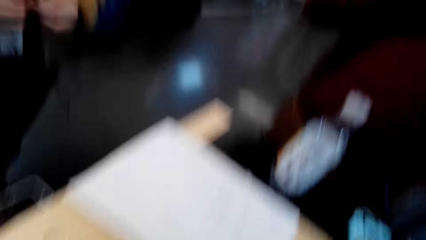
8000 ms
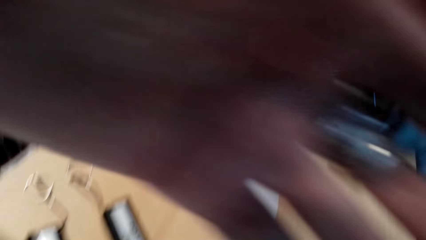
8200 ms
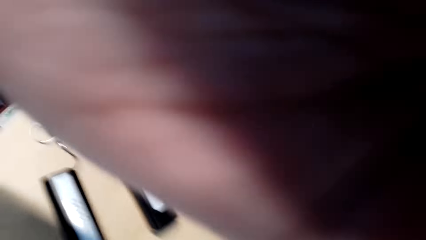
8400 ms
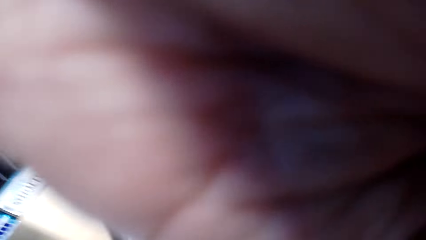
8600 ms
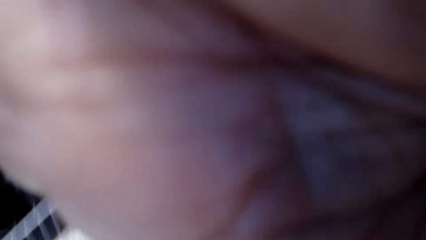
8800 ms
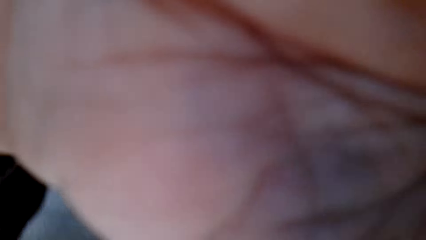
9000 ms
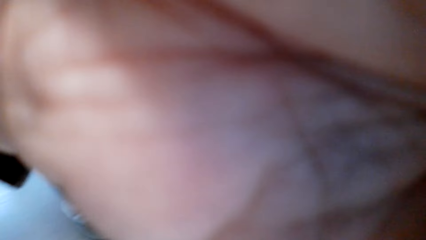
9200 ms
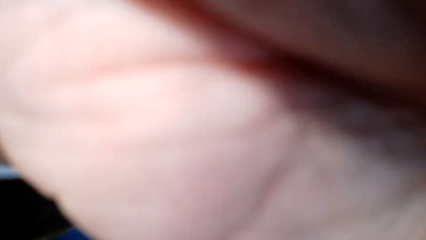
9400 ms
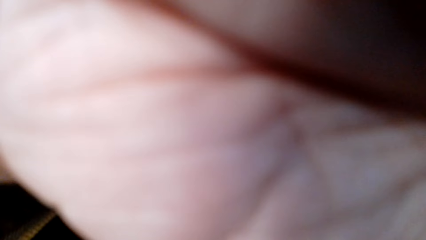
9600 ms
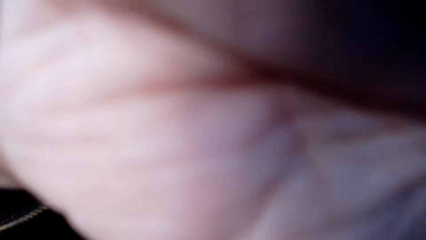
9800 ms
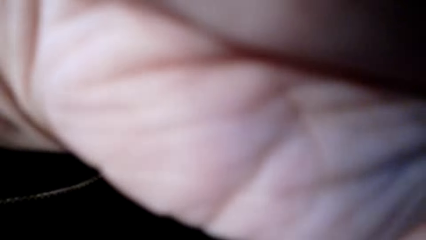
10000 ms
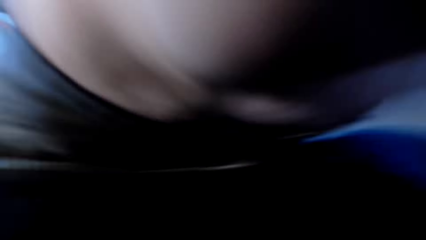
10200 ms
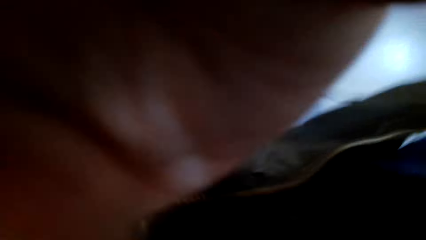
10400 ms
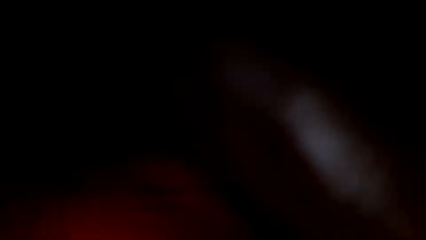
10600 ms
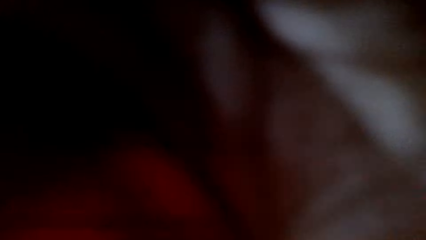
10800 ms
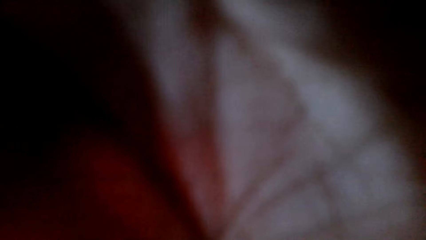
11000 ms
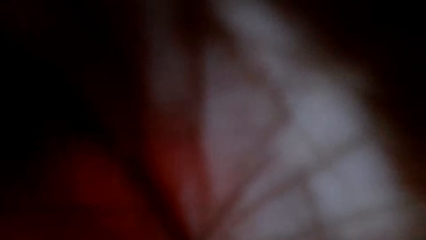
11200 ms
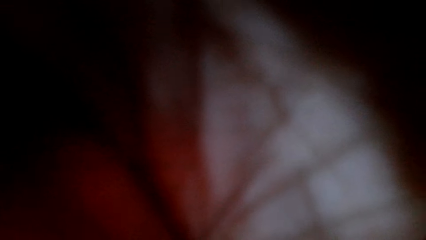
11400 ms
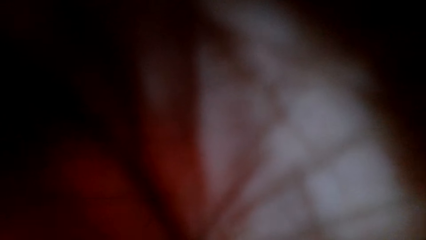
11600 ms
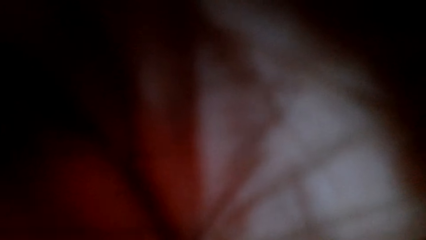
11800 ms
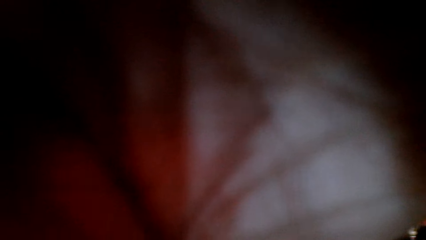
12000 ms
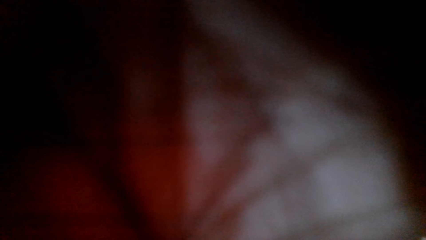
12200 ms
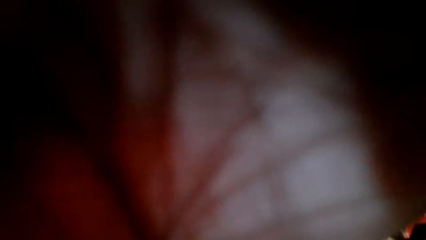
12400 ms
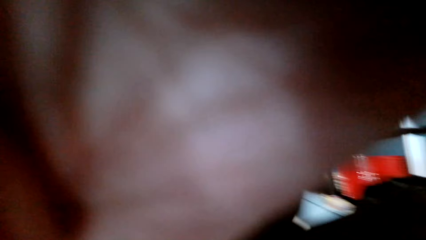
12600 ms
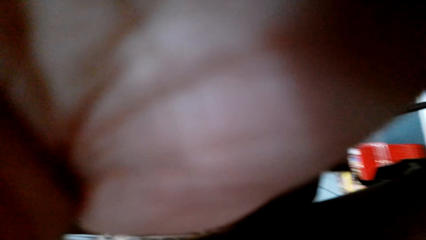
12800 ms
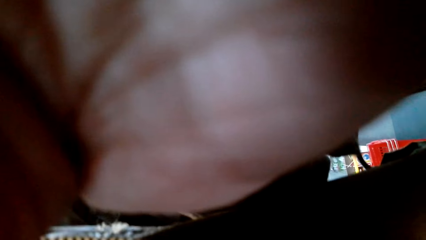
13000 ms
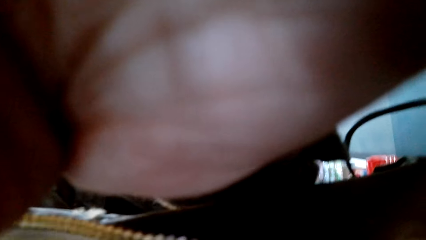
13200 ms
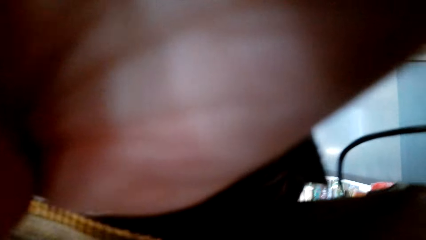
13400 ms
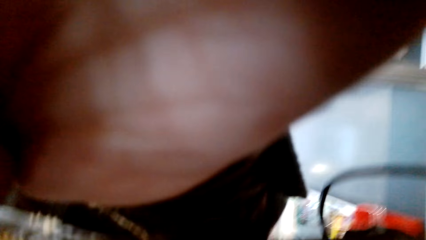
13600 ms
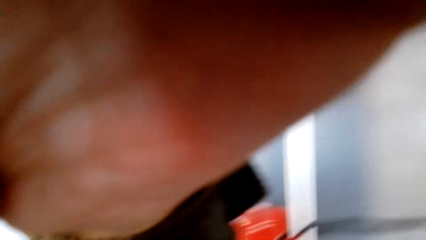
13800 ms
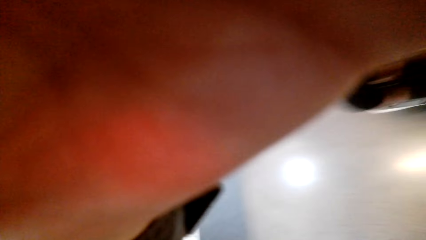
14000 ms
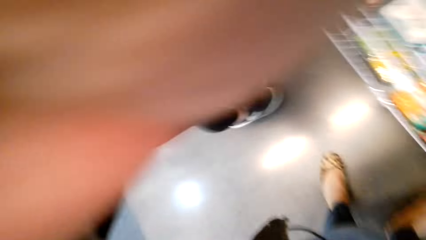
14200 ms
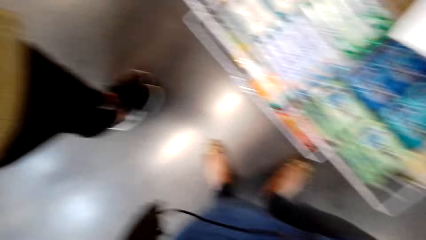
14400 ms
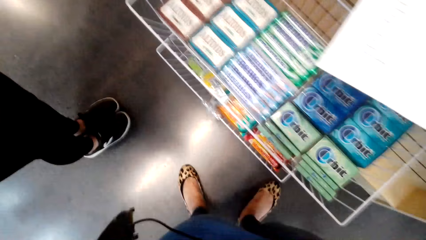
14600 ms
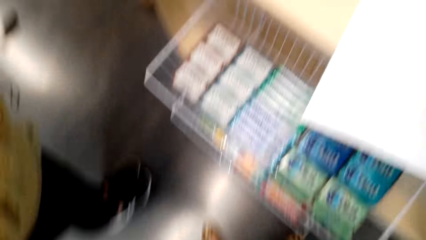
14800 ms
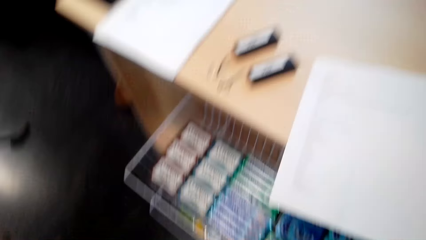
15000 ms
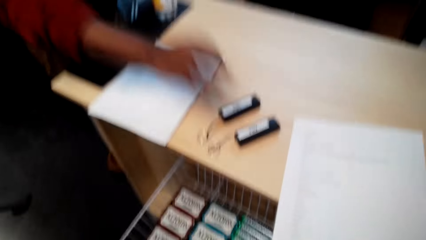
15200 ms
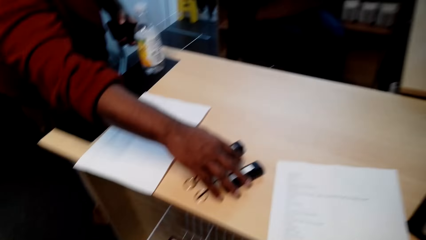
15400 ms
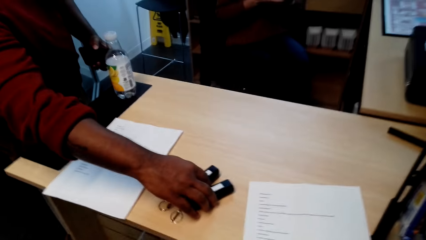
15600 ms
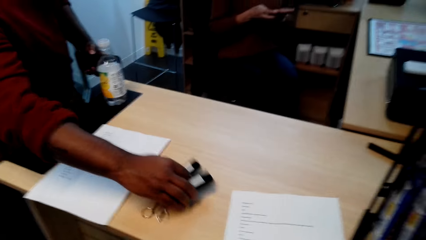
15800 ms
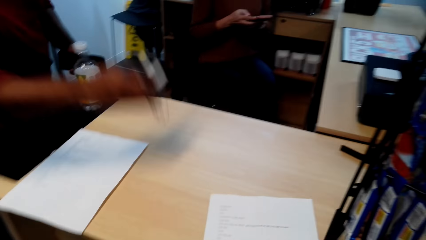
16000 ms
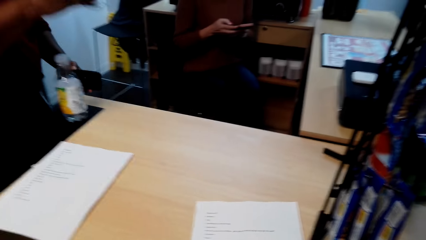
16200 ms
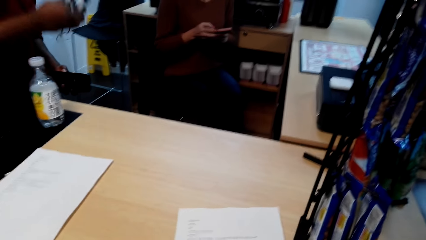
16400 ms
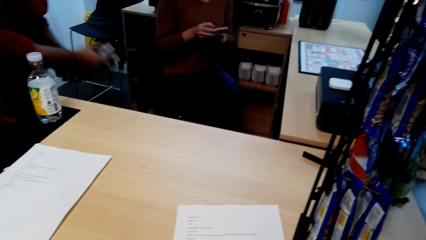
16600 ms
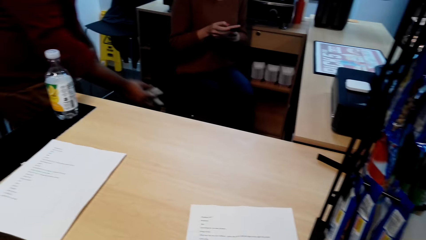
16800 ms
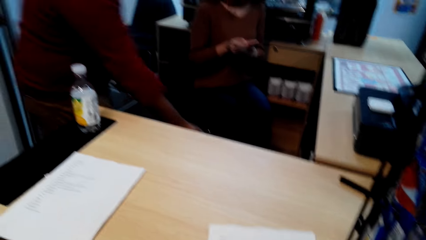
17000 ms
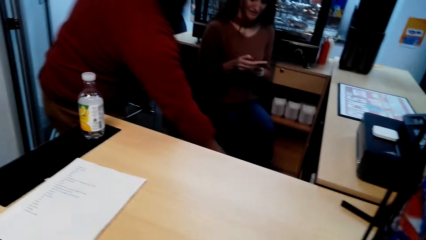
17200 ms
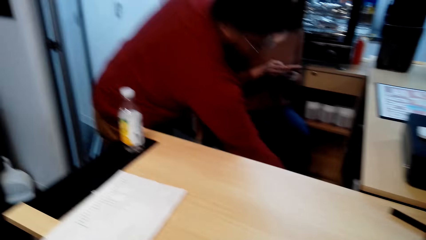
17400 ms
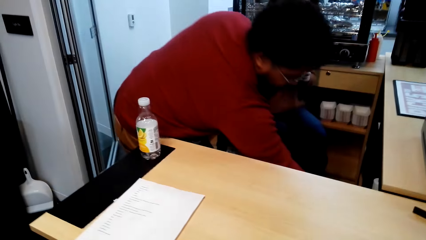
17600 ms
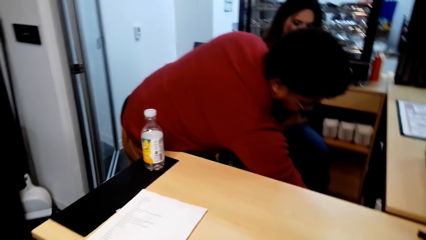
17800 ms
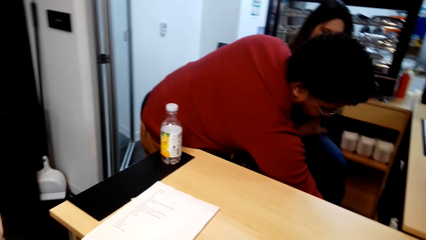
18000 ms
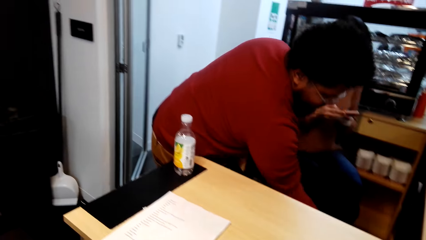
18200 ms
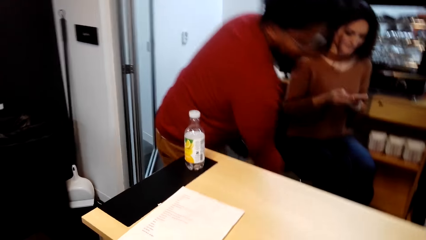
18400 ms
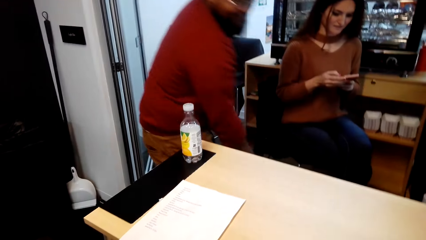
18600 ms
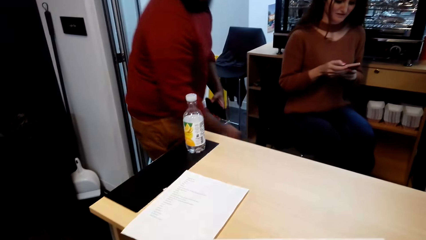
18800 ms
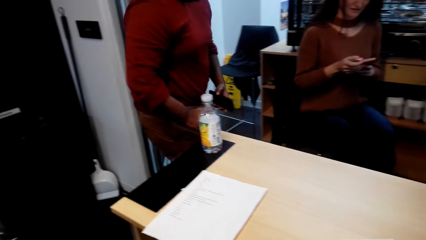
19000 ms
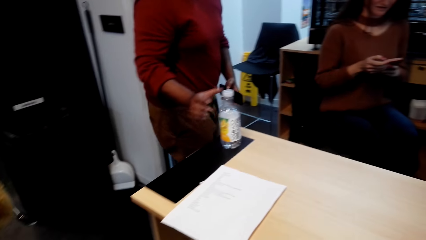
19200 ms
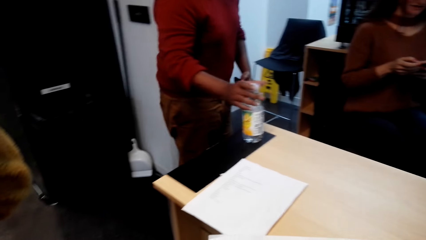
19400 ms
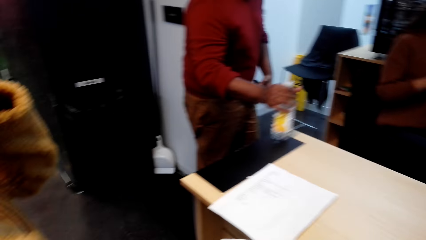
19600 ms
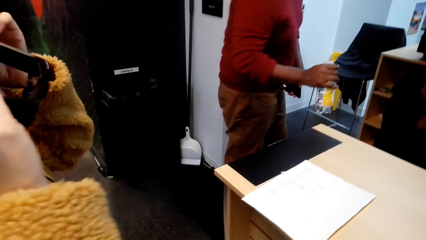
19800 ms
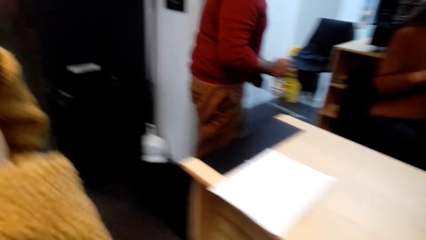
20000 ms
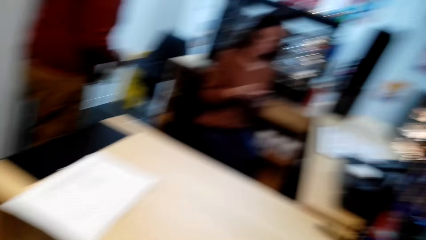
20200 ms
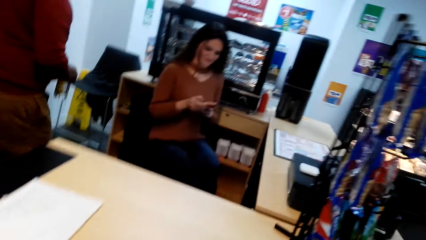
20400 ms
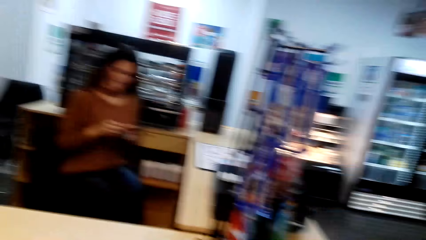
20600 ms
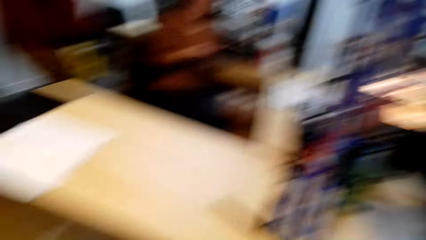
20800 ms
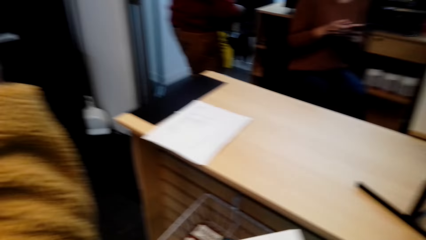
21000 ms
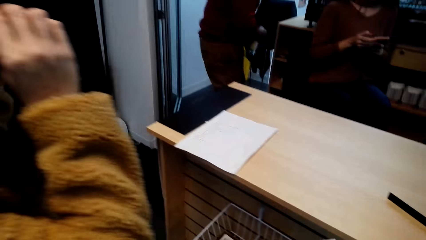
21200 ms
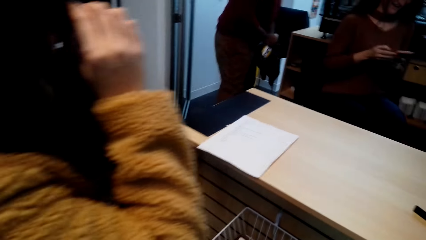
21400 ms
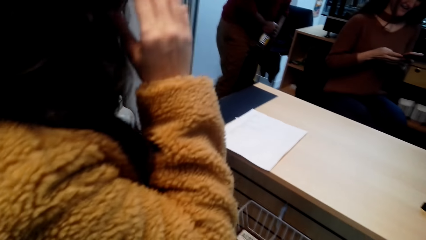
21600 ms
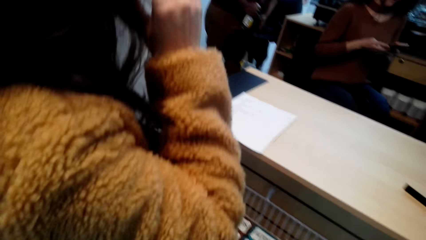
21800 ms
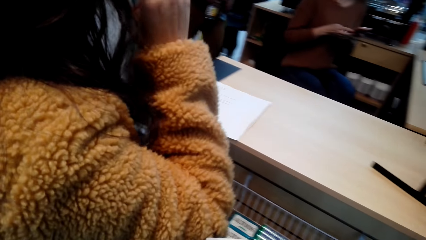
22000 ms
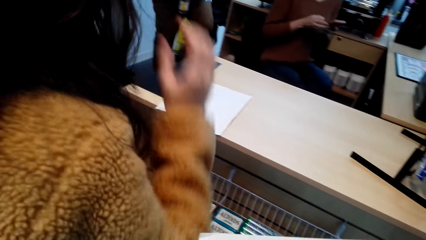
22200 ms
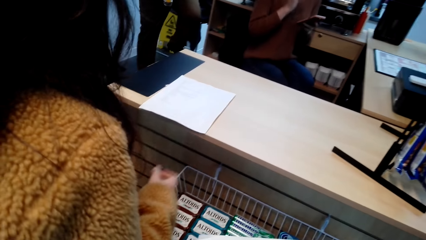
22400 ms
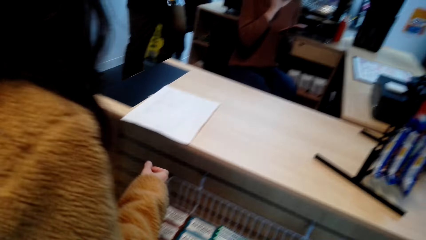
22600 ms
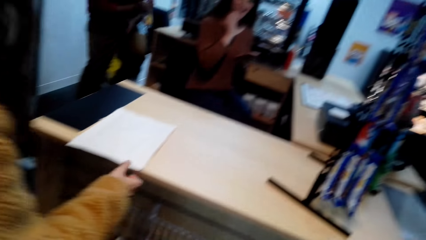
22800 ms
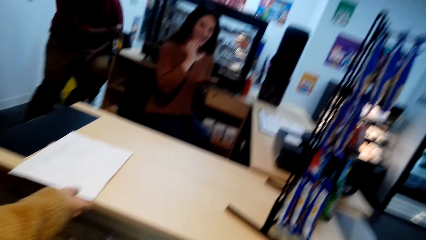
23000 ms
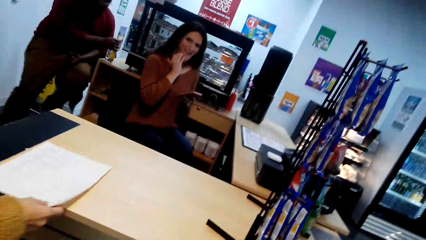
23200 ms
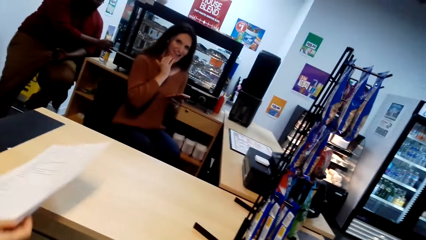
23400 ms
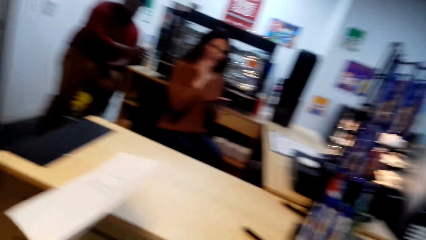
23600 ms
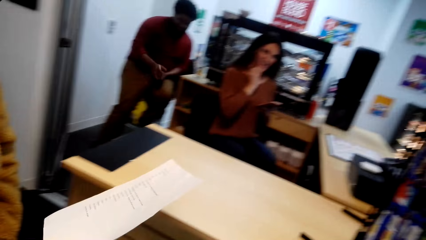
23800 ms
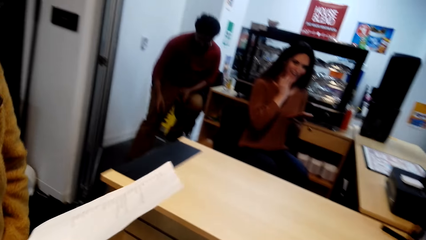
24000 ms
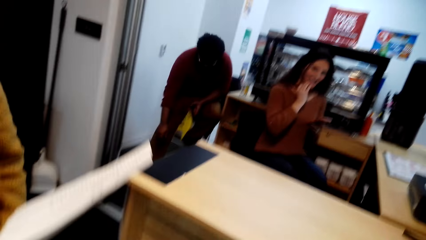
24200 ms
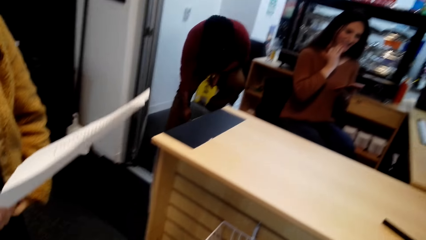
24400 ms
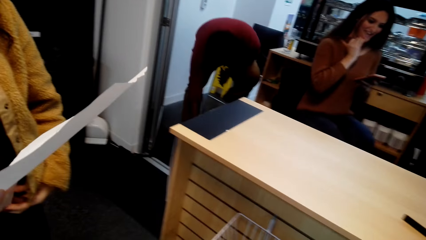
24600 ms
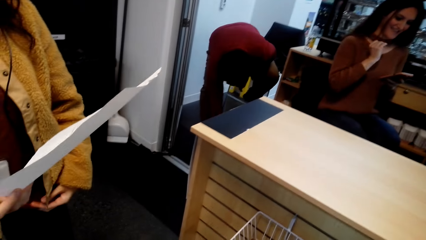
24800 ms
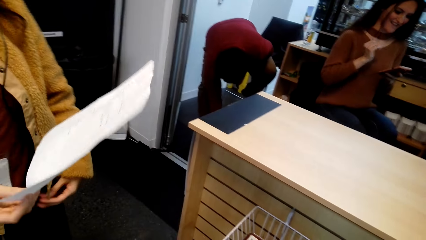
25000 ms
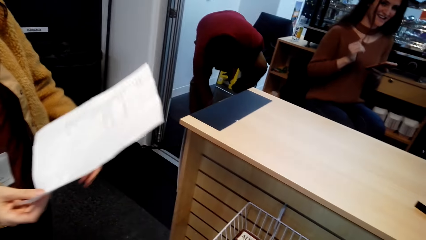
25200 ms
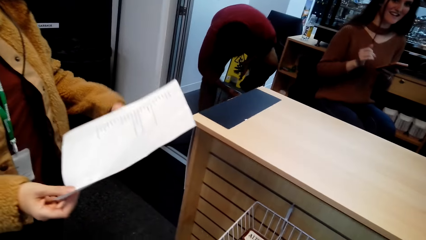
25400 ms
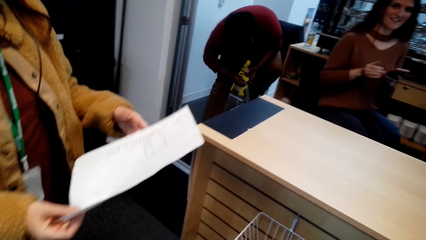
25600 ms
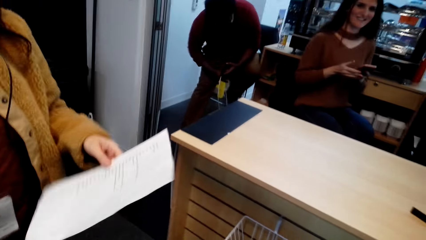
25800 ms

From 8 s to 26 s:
The camera wearer adjusts the camera. They look around. They speak to a man. They laugh.
